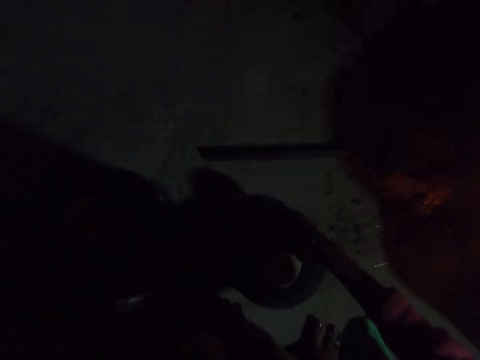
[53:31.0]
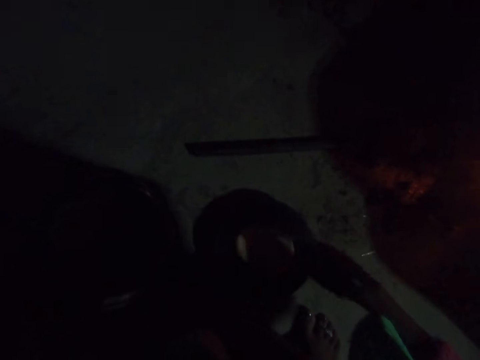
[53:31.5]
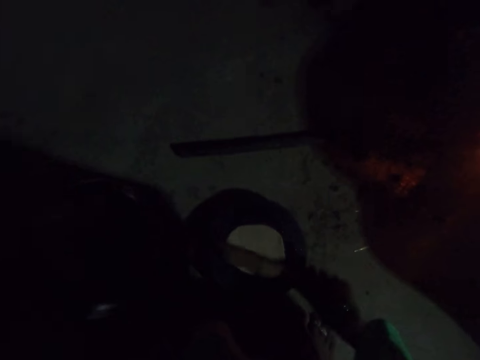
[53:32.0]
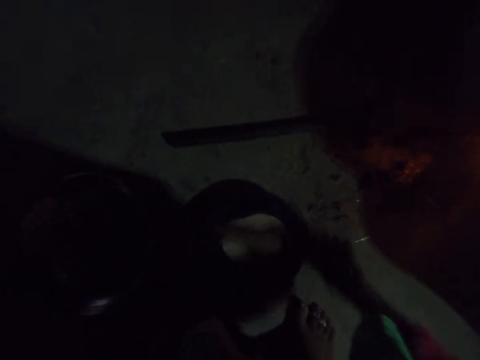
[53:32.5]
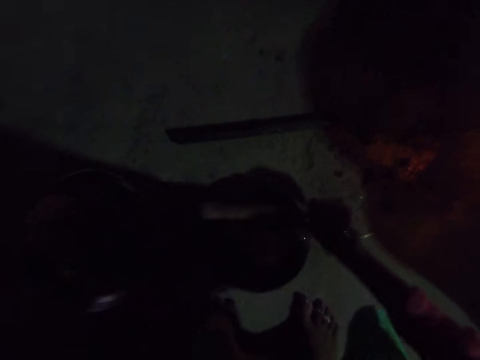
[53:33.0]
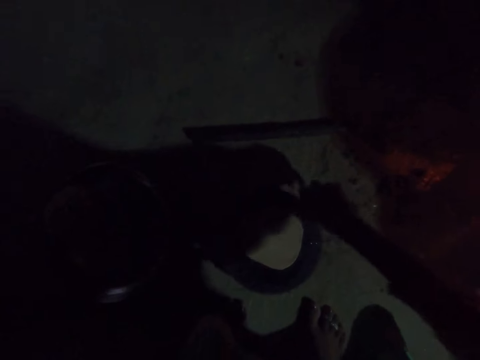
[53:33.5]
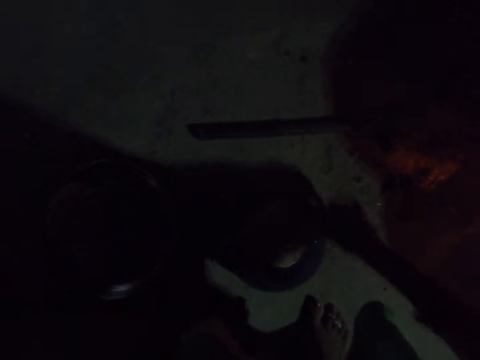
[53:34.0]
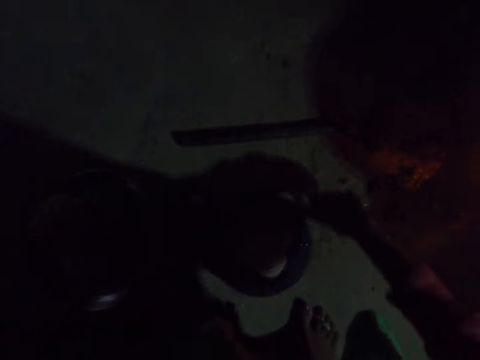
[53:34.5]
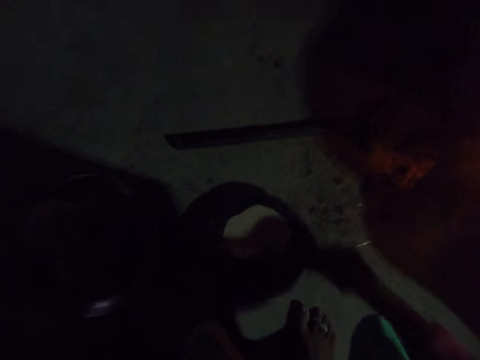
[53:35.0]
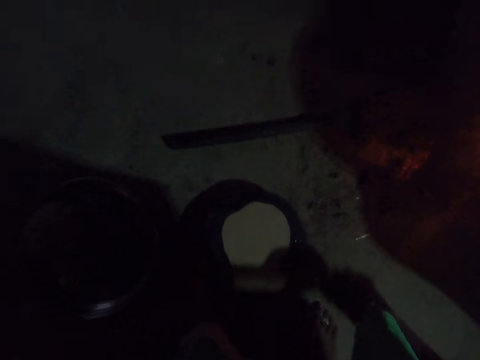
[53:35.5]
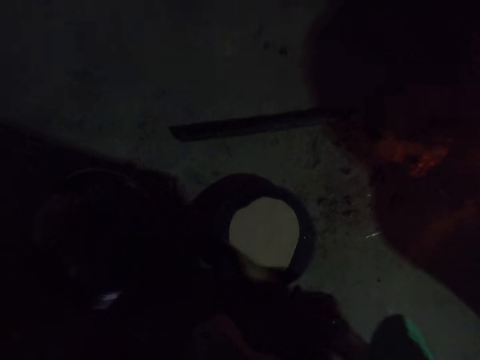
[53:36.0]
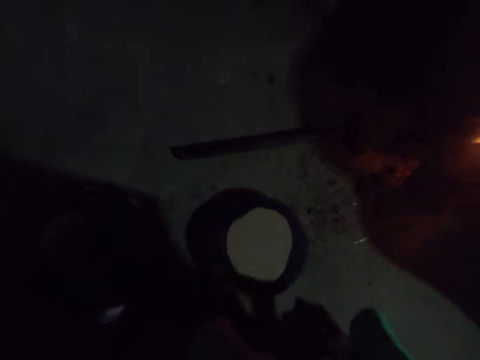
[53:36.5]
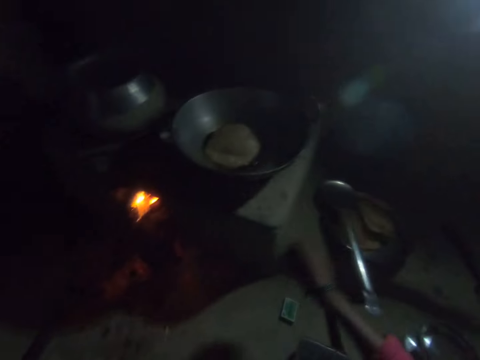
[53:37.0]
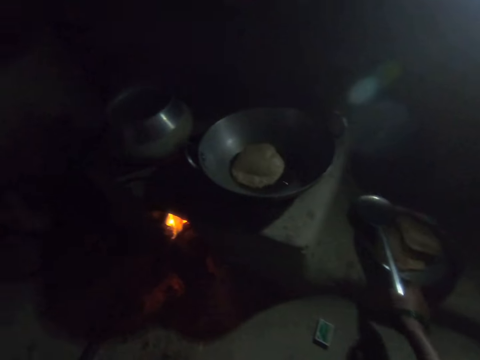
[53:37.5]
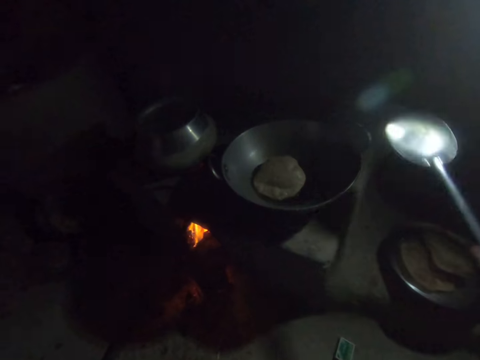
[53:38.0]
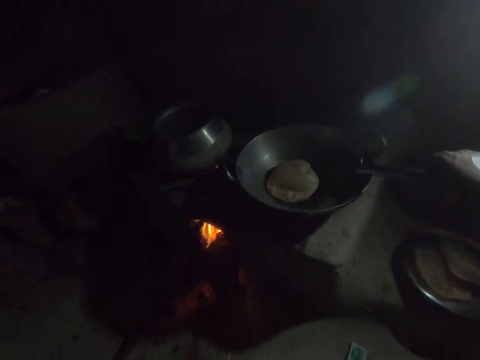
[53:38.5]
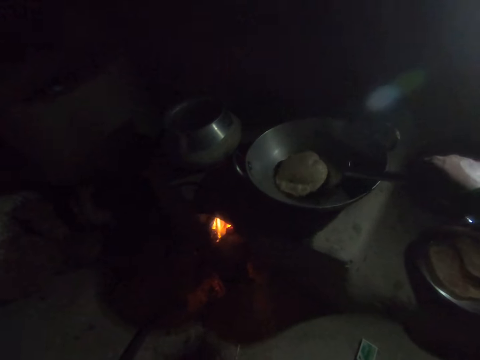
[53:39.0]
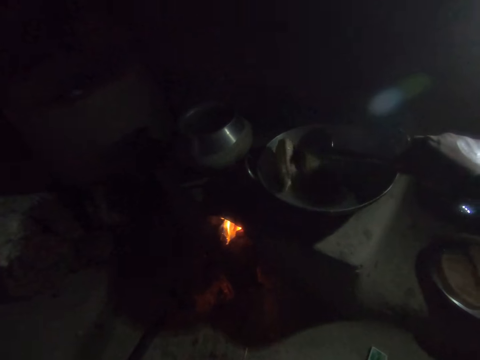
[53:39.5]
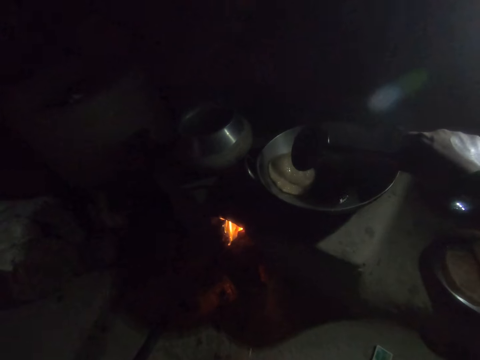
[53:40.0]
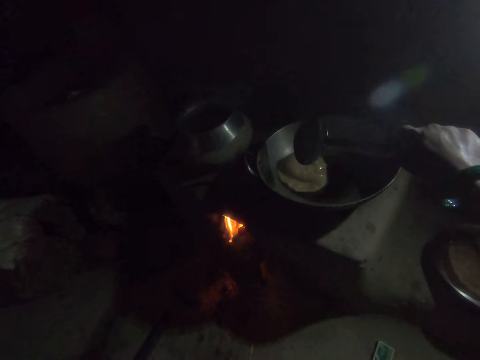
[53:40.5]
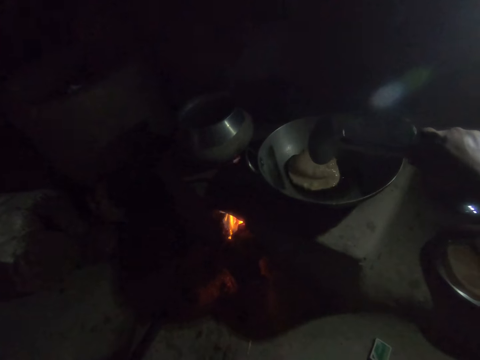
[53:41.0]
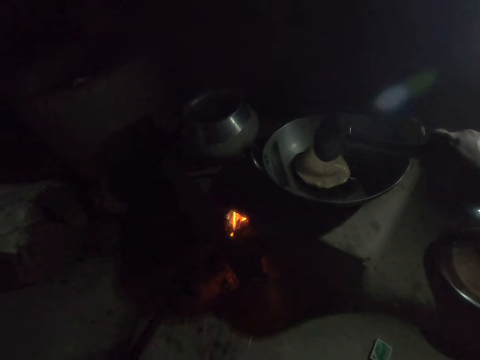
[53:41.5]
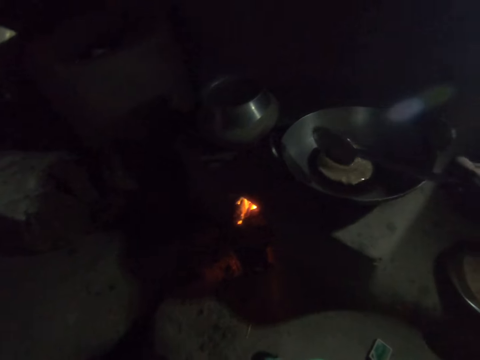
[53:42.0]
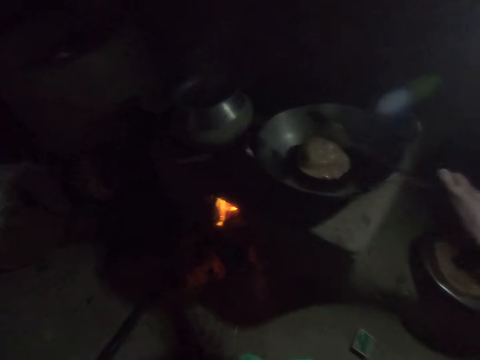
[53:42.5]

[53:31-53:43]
The camera wearer turns the dough with his right hand. He picks up the slotted spoon with his right hand. He turns the donut with the slotted spoon with his right hand.

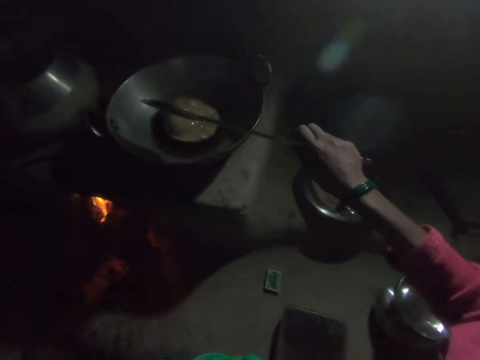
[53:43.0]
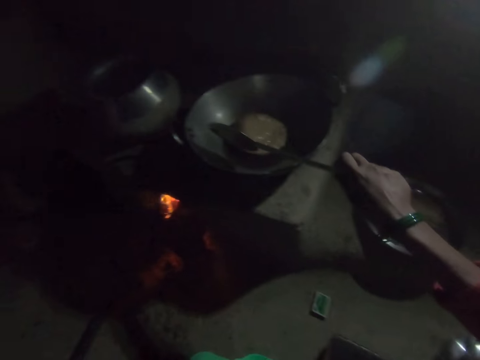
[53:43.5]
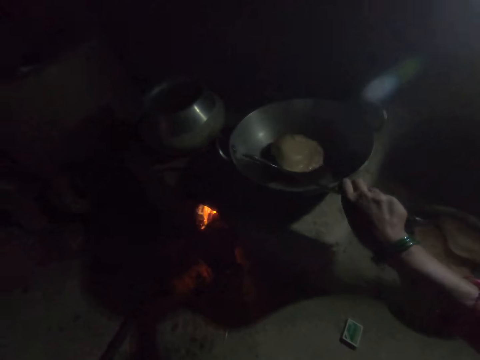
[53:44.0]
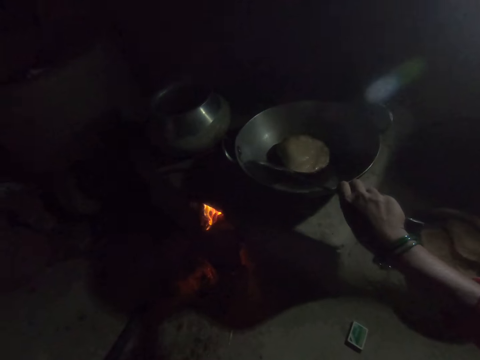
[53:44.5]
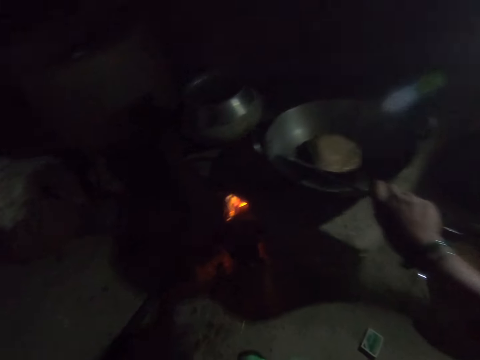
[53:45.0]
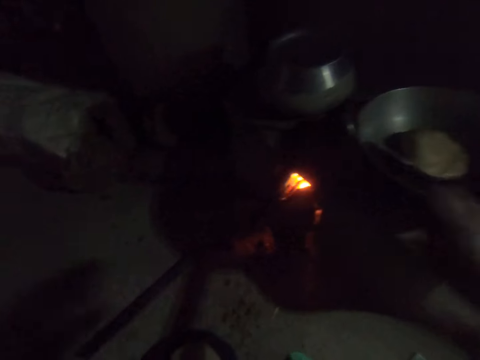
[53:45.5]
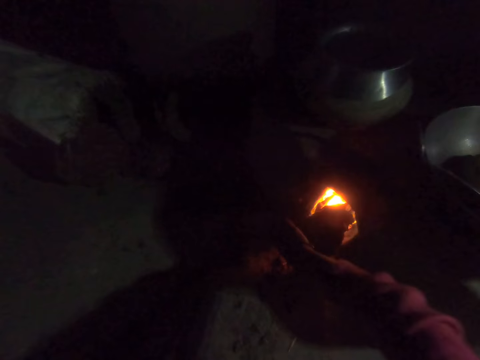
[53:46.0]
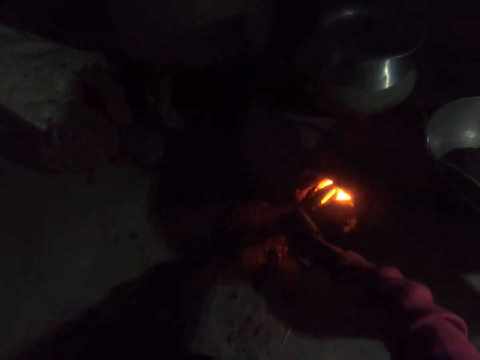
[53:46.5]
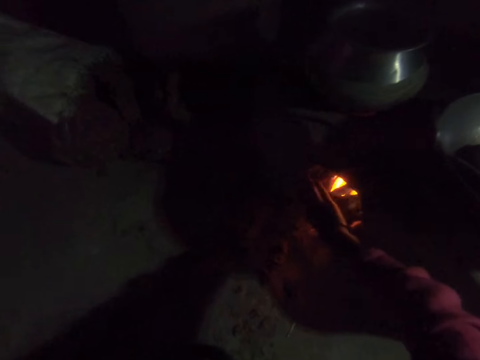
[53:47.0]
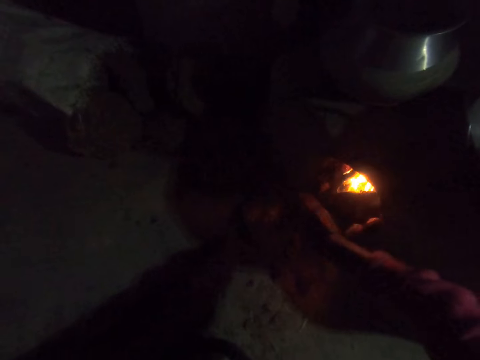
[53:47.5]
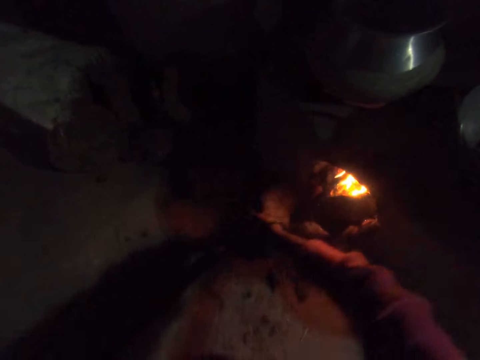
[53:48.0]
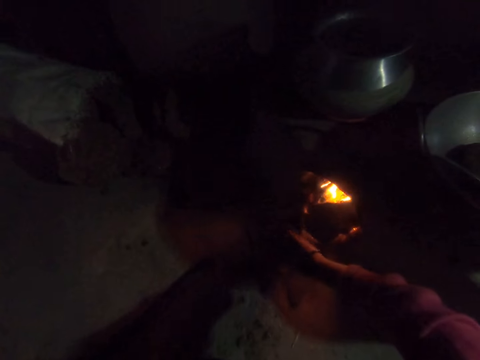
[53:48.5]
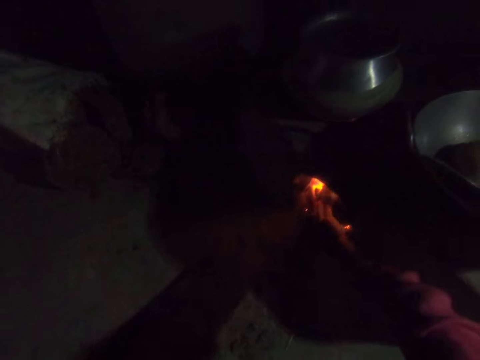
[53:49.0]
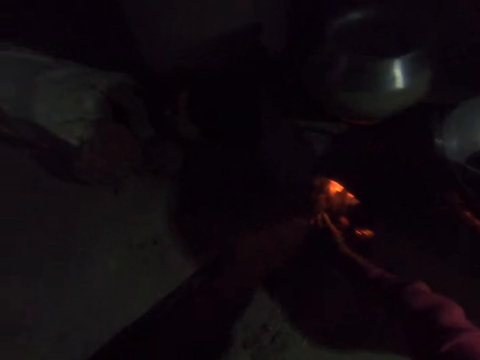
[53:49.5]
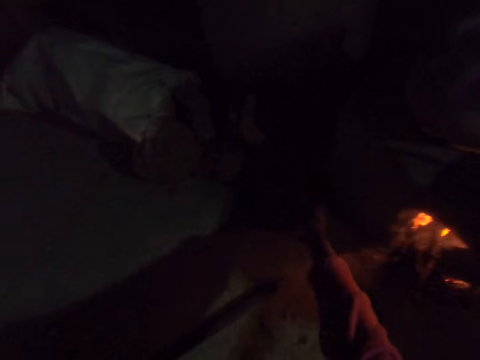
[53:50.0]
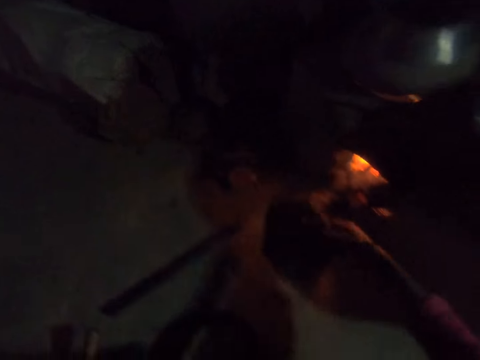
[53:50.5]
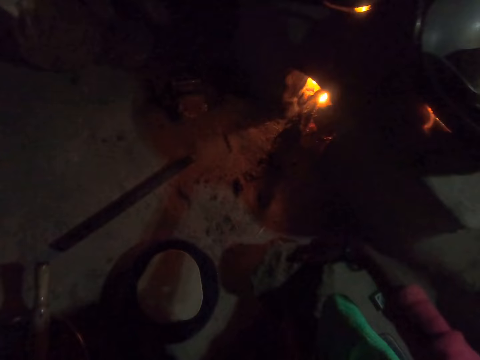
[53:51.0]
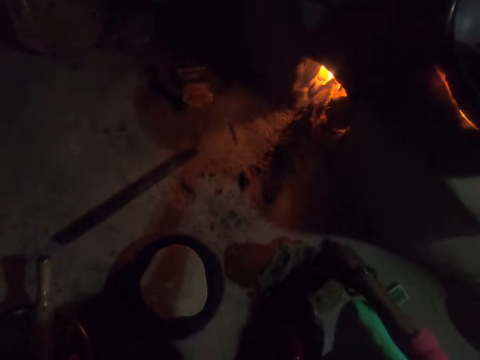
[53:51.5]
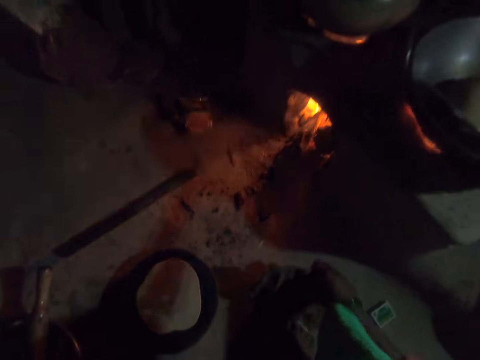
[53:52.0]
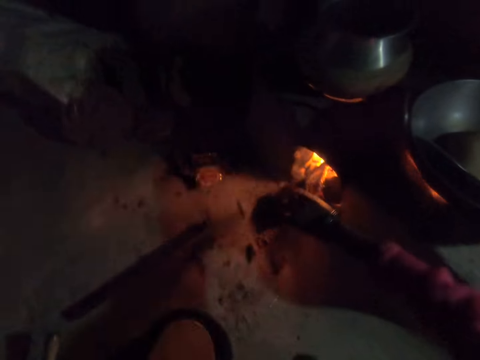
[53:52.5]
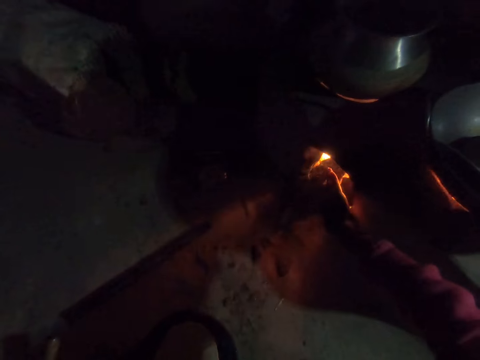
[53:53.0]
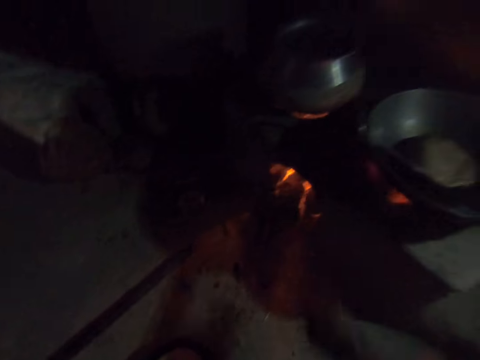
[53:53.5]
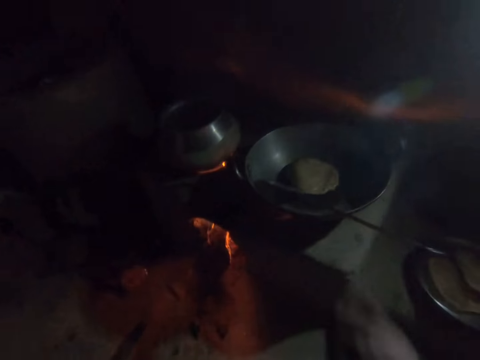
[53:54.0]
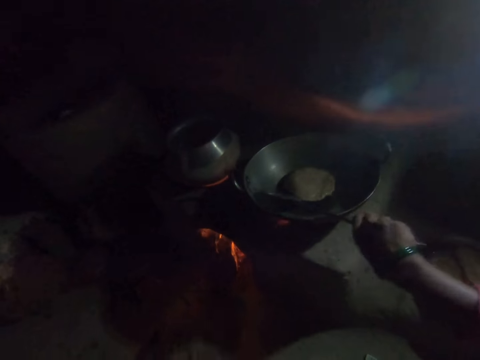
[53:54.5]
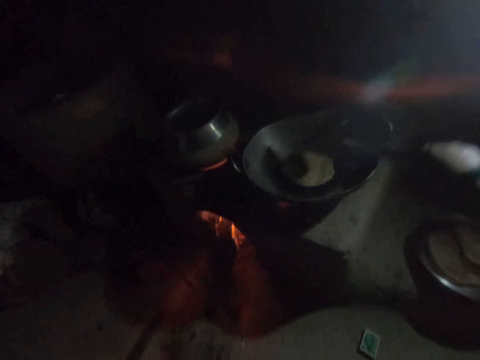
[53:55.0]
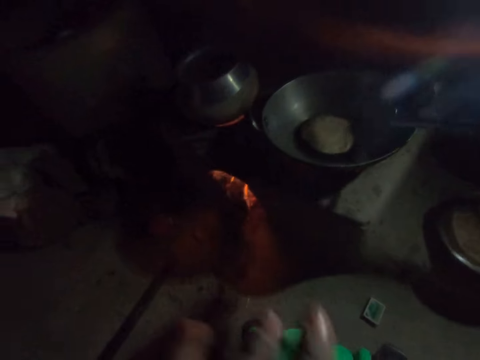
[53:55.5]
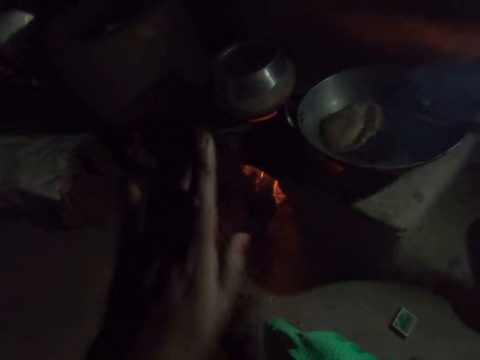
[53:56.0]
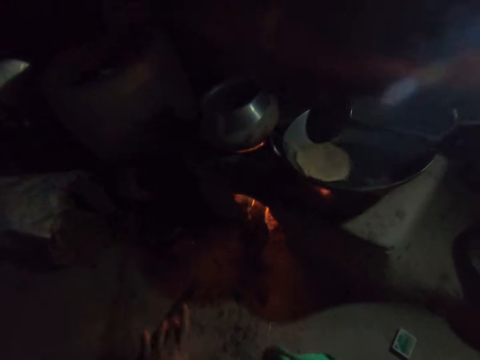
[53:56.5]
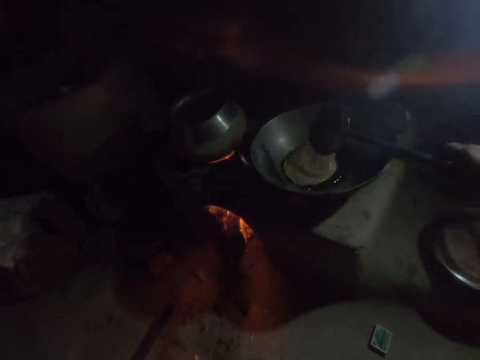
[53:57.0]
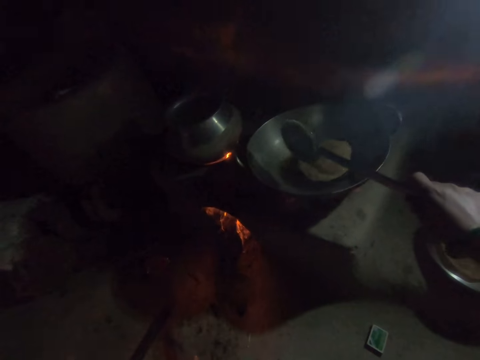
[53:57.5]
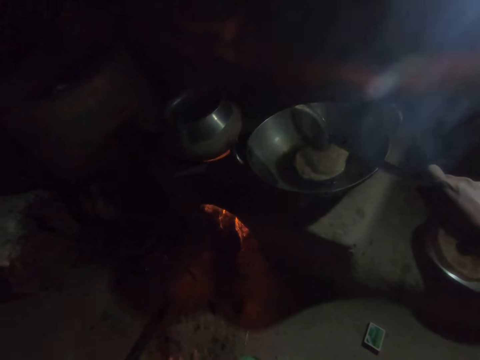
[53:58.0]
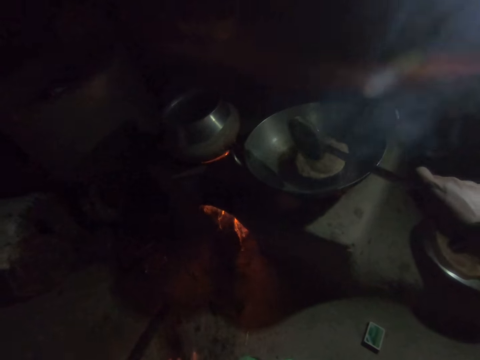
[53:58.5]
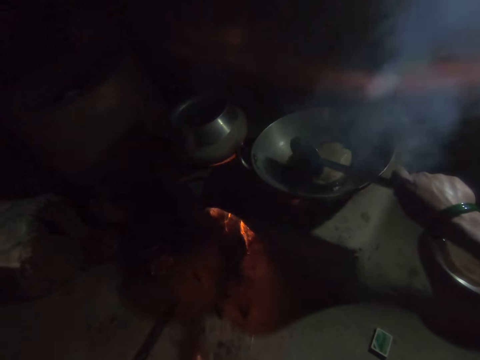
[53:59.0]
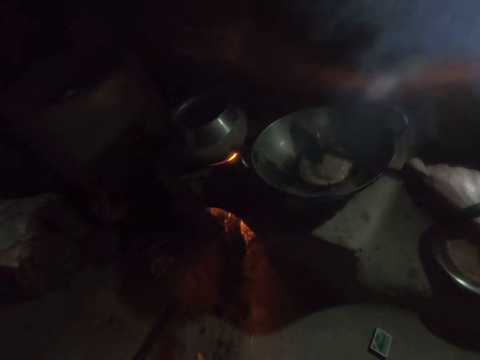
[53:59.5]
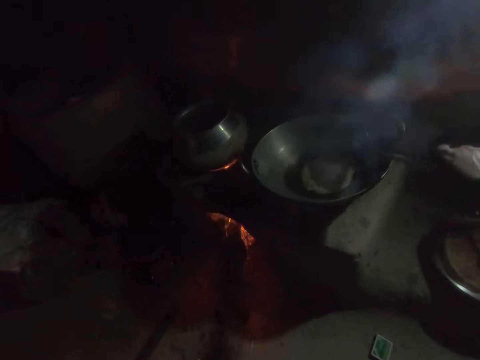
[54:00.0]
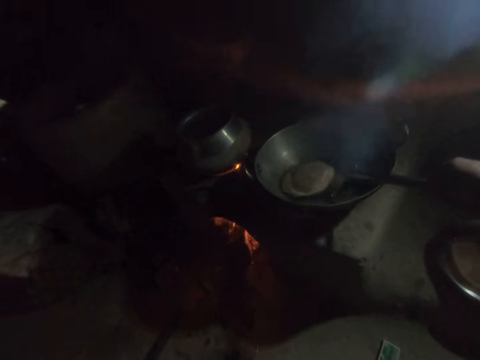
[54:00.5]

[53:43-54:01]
The camera wearer leans the slotted spoon on the frying pan with his right hand. He adjusts the wood with his right hand. He picks up a piece of wood with his right hand and puts the piece of wood into the fire with his right hand. He picks up a piece of metal with his right hand. He adjusts the metal with his right hand and puts the metal inside the fire with his right hand. He holds the slotted spoon with his right hand. He turns the donut with the slotted spoon with his right hand.
